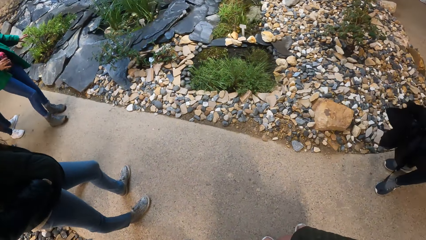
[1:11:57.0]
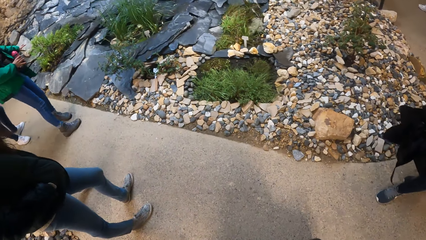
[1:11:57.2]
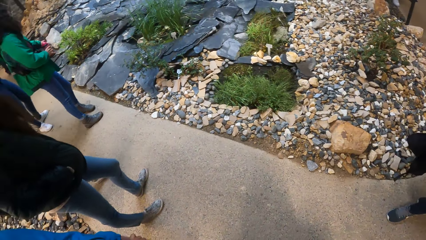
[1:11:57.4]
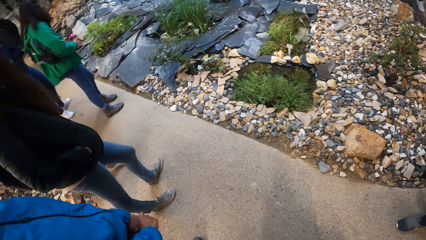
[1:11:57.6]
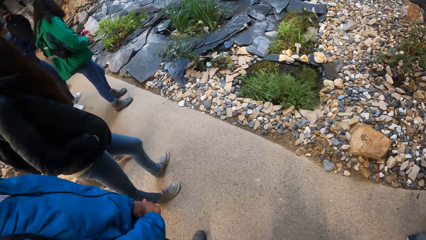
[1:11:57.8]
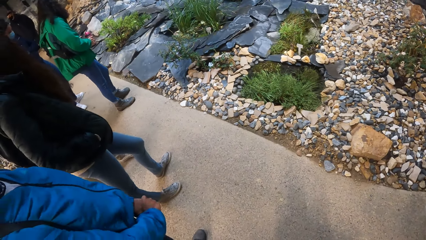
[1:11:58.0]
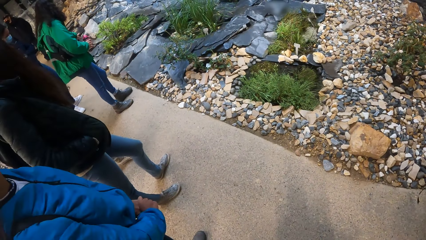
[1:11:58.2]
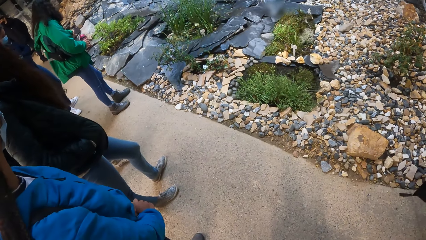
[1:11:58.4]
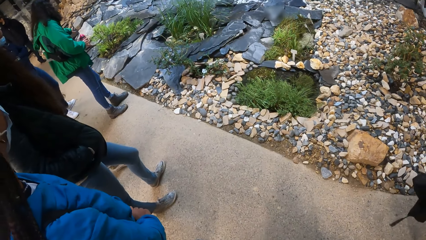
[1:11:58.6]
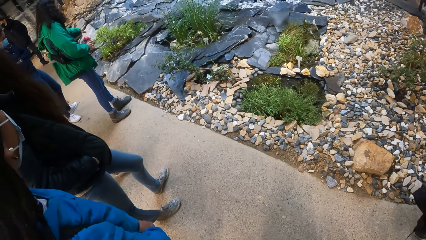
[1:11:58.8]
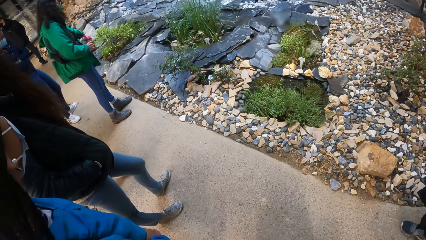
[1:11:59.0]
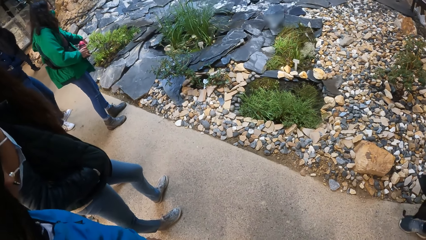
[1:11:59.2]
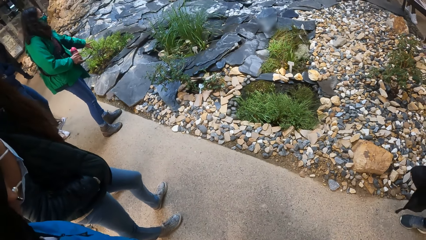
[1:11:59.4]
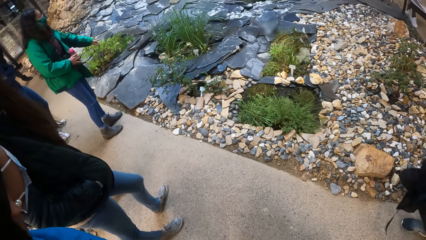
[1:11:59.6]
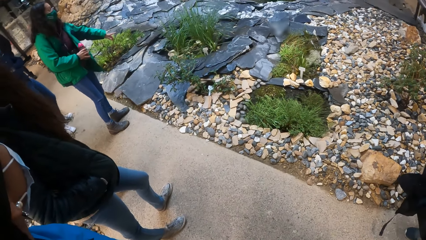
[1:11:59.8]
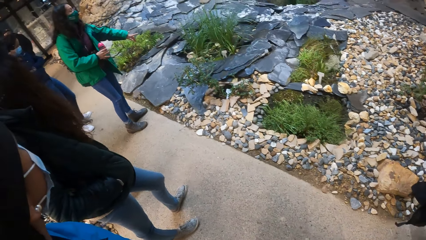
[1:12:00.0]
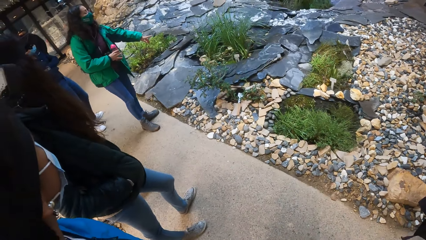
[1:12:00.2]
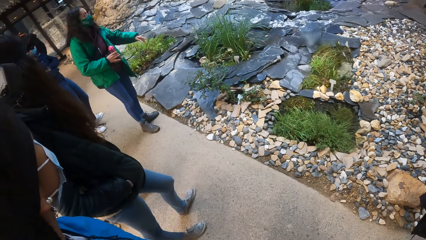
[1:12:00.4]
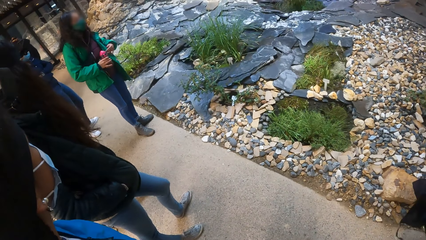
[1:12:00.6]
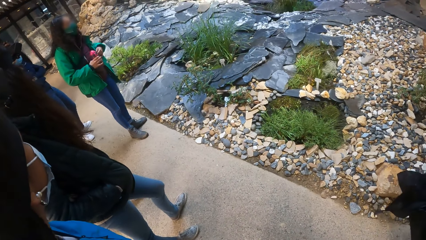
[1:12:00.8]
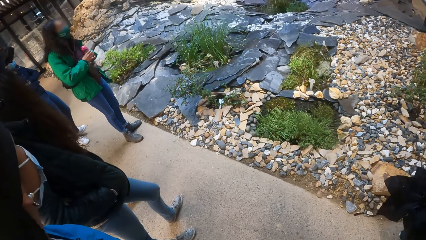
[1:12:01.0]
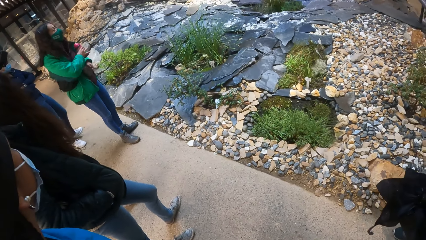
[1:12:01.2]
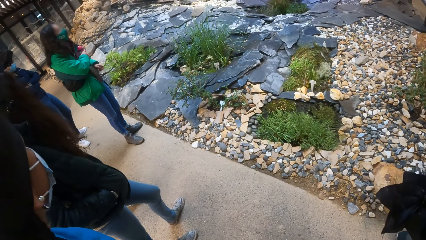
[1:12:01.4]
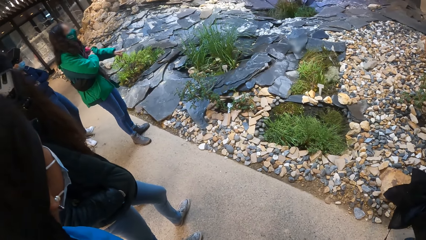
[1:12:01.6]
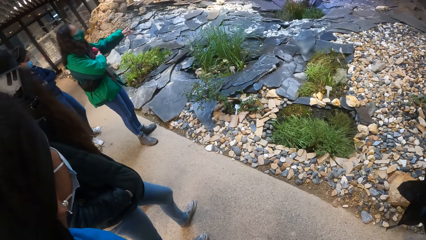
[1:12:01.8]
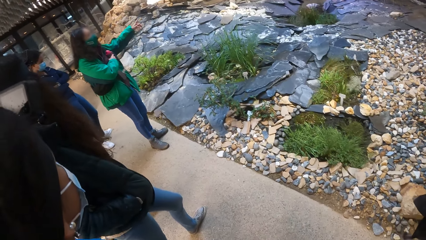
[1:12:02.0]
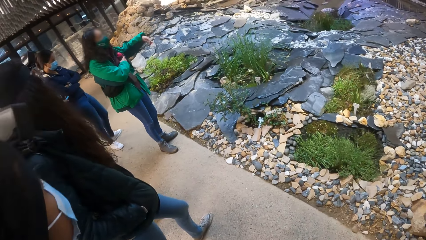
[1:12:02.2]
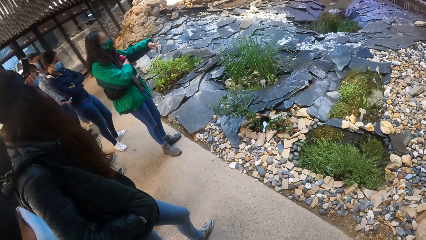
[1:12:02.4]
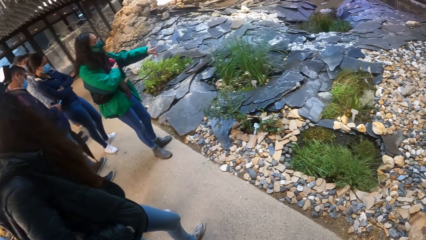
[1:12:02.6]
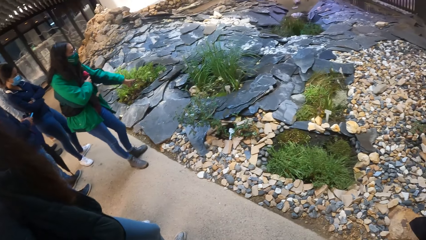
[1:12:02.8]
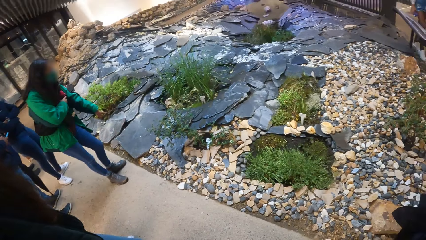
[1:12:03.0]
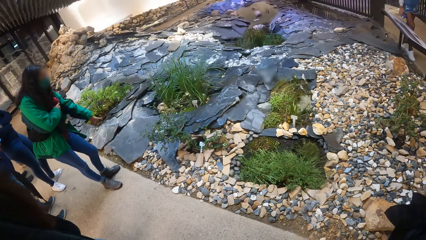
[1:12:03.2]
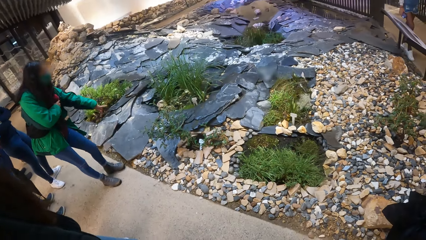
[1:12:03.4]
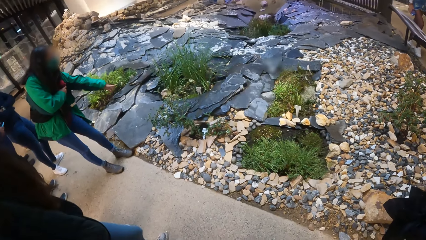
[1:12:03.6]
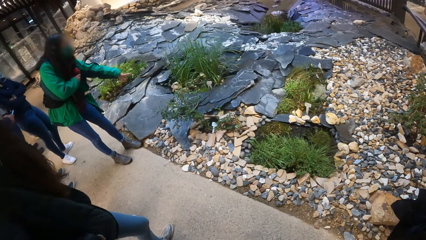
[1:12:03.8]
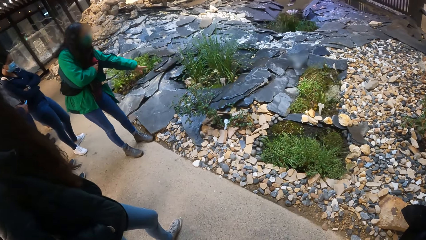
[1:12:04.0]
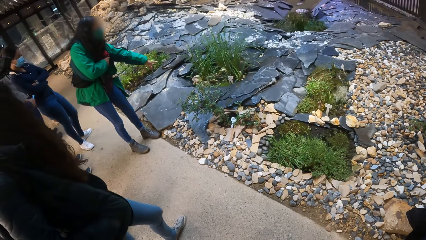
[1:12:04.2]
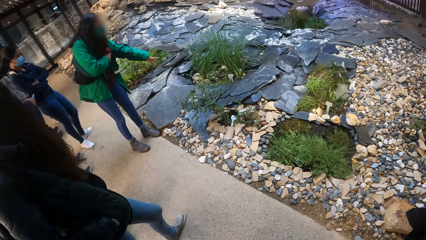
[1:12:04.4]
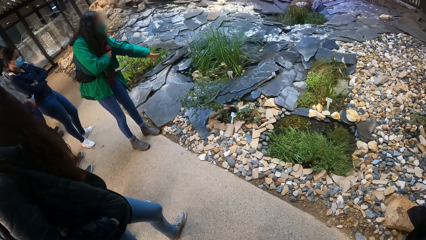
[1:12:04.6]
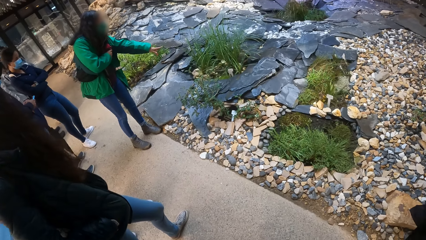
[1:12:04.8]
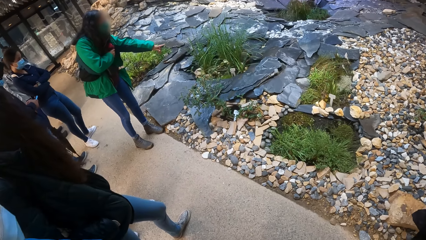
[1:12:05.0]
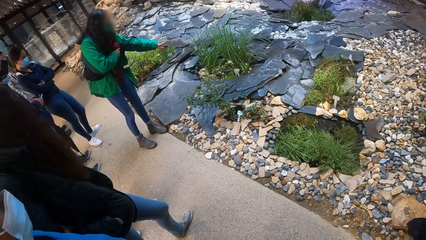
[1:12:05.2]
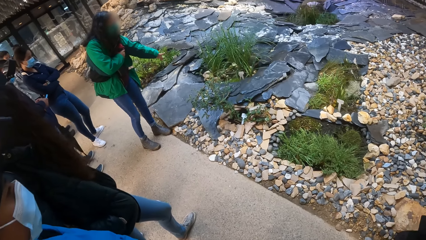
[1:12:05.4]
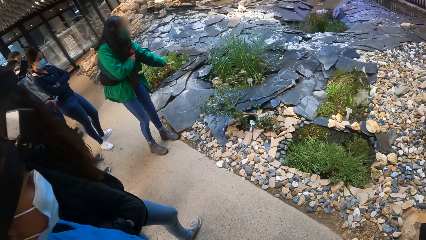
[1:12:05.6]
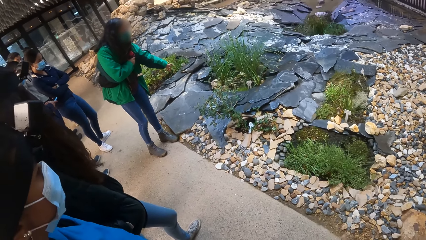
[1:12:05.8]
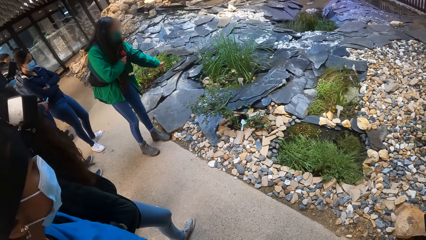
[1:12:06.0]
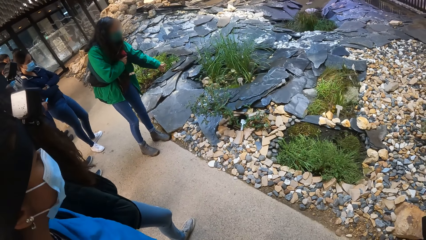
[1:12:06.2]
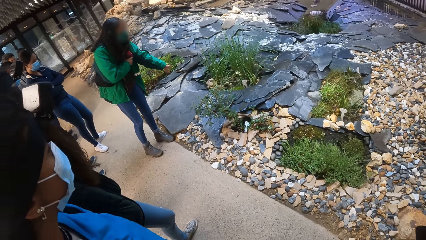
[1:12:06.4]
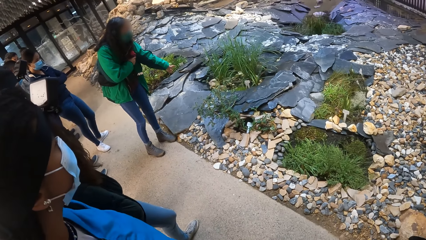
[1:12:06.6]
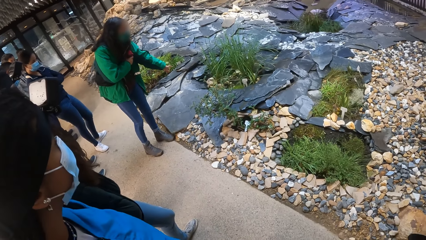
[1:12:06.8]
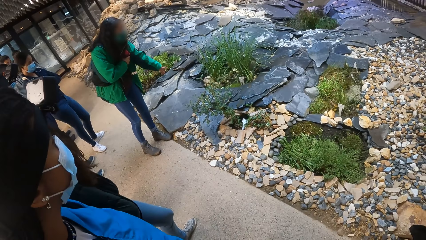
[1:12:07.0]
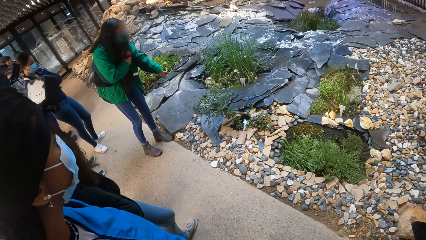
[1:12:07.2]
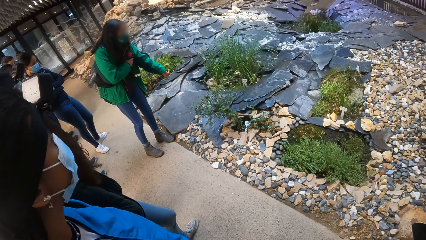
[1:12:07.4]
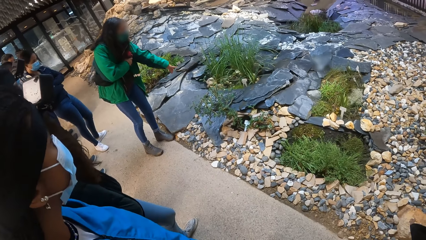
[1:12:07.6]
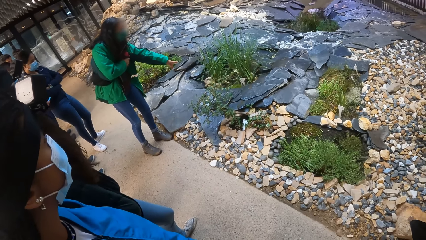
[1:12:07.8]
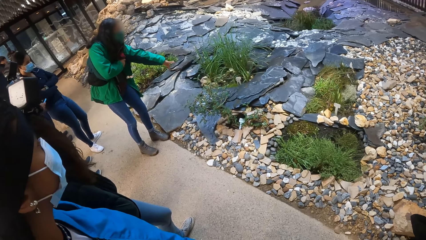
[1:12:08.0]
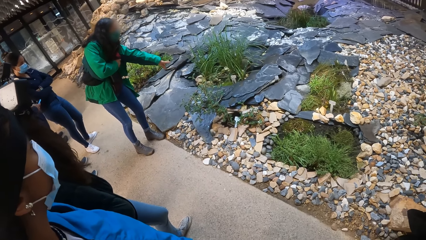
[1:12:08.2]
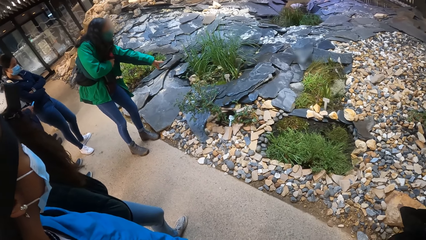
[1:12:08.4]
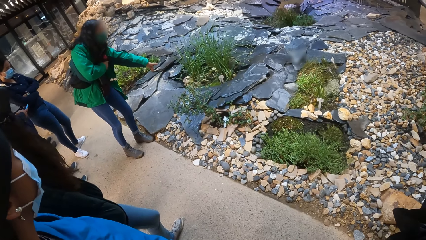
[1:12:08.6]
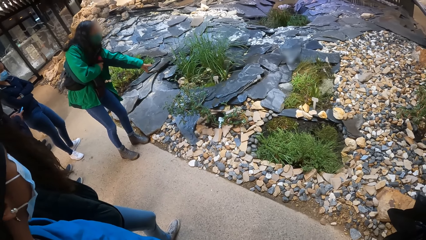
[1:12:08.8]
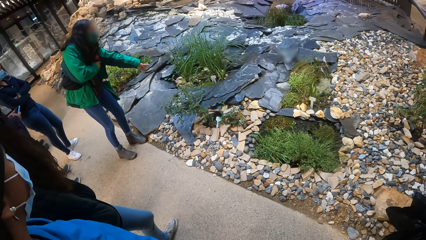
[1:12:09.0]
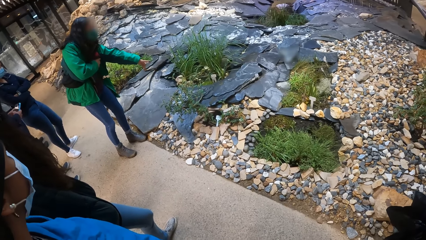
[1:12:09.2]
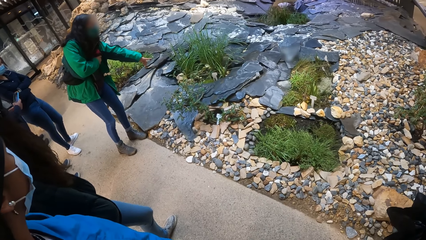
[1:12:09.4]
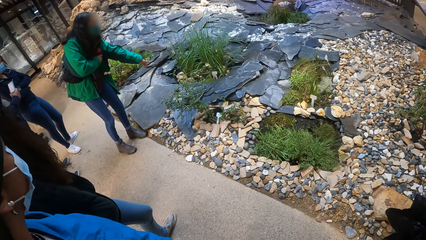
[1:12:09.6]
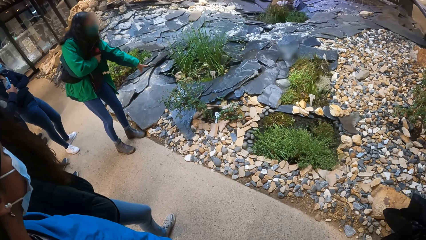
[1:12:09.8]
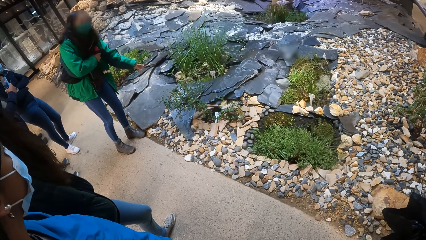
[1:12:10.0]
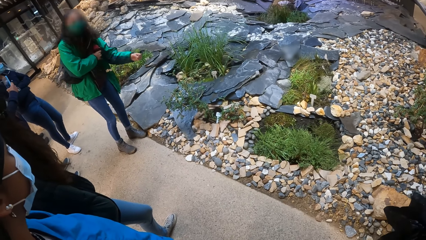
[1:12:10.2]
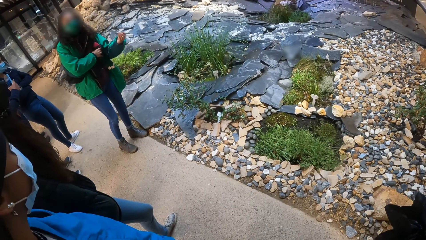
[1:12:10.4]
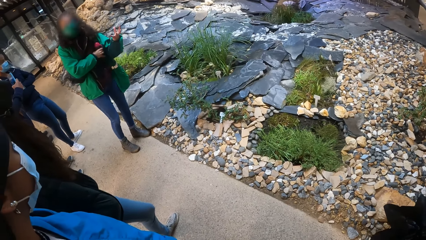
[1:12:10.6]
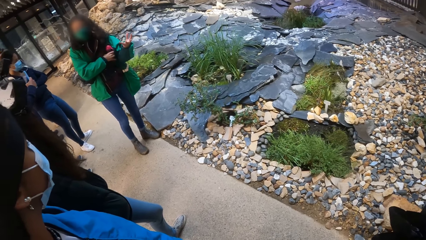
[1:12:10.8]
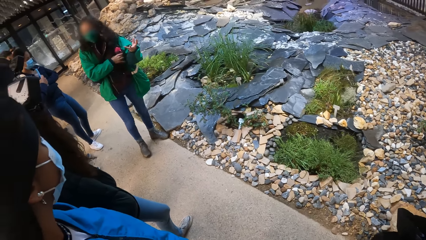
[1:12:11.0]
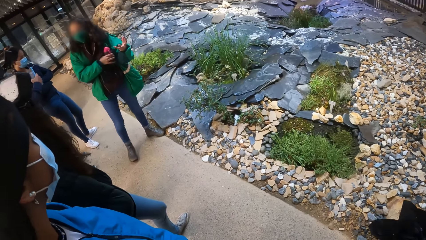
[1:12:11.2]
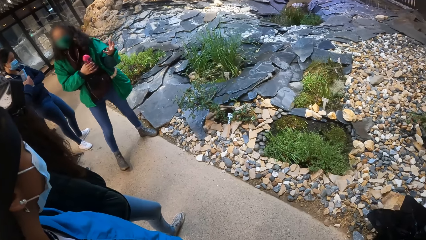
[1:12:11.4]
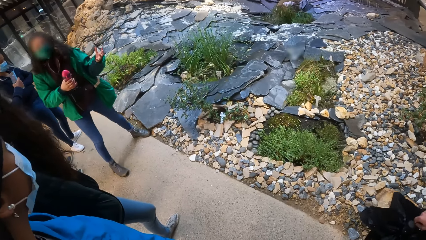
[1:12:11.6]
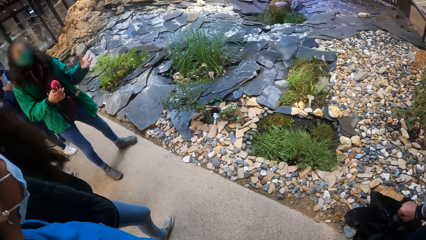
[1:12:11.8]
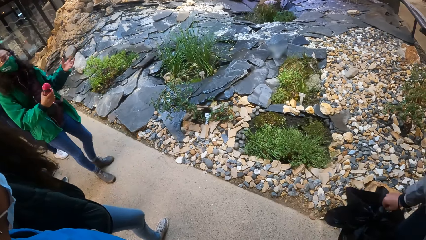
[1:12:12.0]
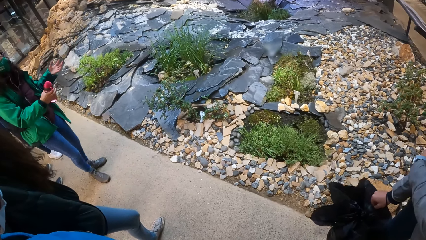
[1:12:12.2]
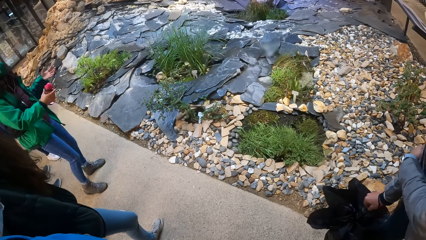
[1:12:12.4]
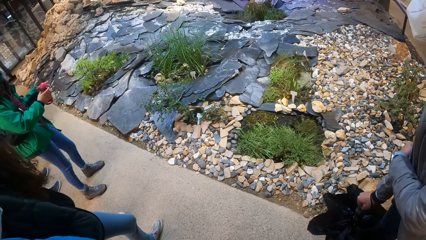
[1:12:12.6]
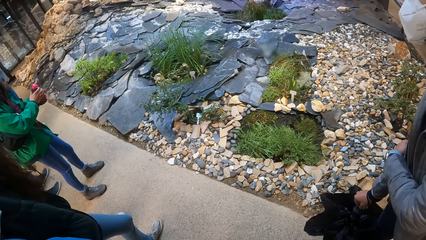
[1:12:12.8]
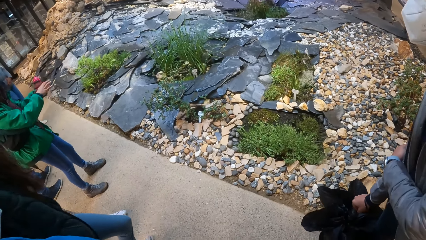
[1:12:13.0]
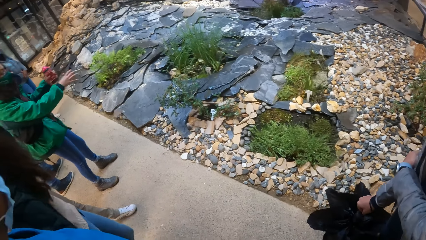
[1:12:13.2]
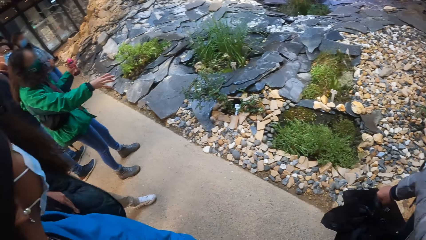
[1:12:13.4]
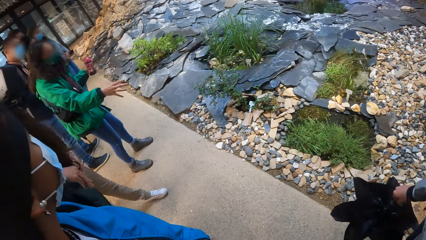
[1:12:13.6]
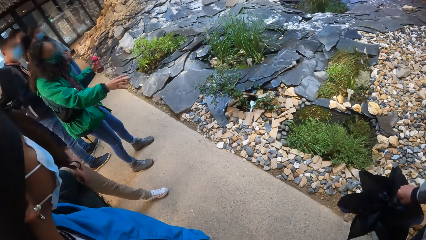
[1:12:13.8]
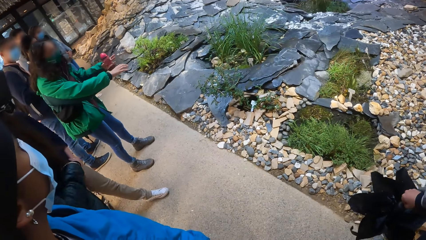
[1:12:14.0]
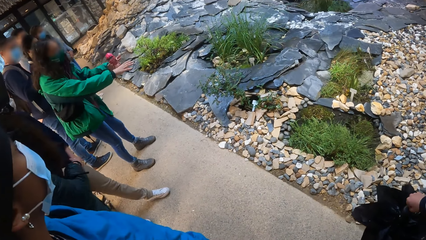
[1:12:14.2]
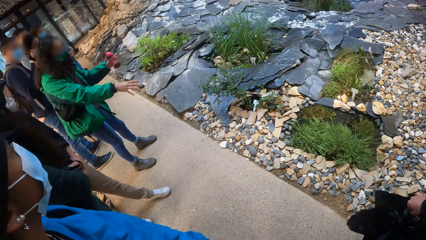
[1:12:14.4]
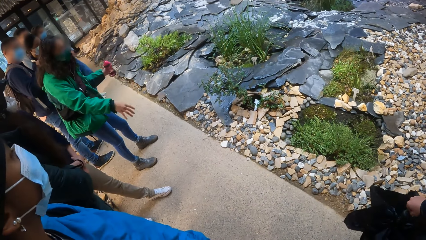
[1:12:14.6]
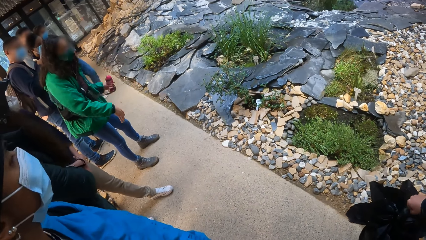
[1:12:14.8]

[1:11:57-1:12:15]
The camera wearer steps back. They listen to the speech. The woman passed the water bottle from her right hand to her left hand.
